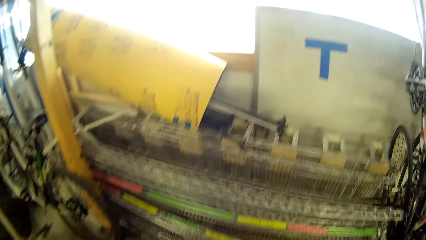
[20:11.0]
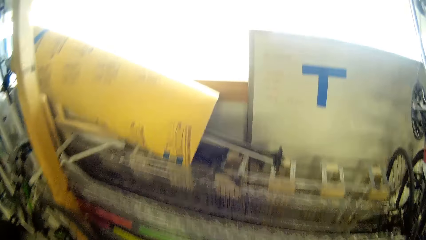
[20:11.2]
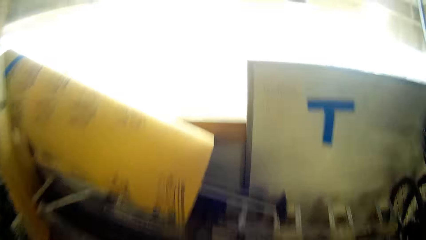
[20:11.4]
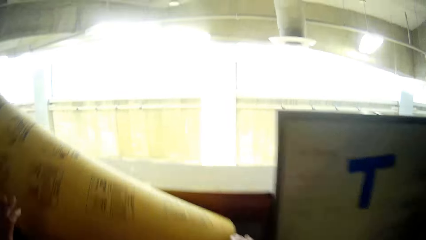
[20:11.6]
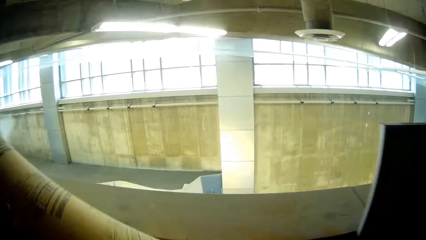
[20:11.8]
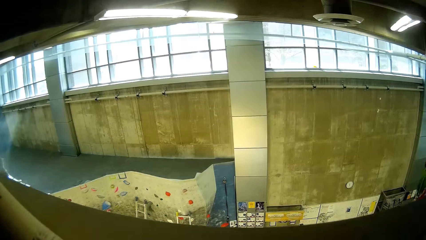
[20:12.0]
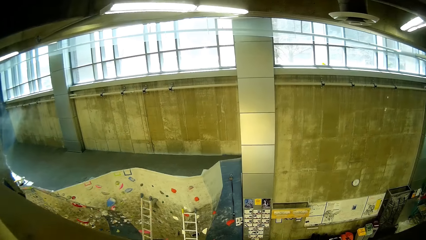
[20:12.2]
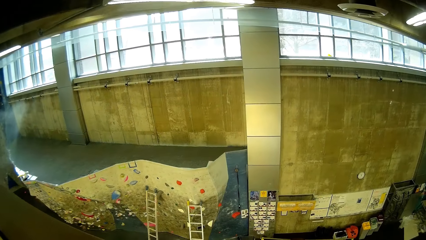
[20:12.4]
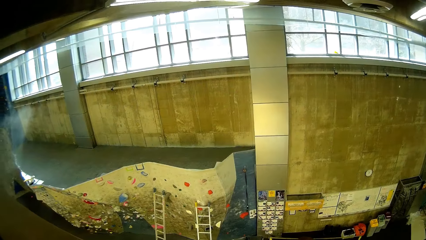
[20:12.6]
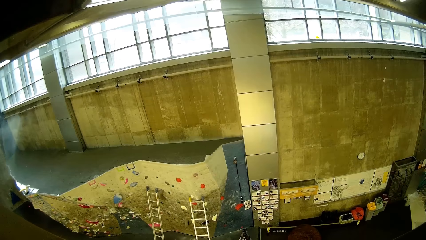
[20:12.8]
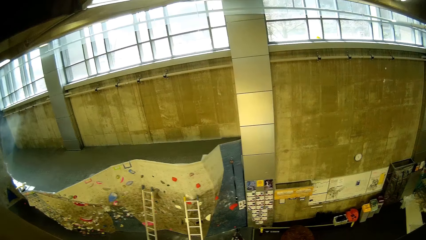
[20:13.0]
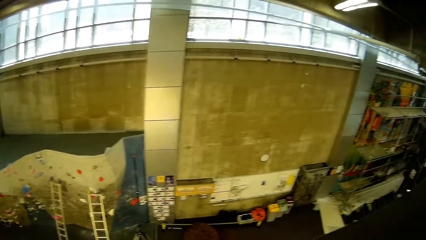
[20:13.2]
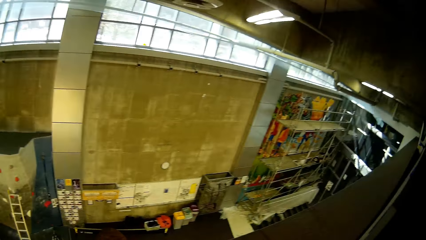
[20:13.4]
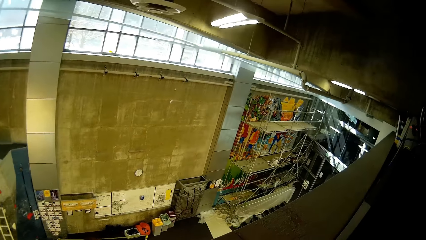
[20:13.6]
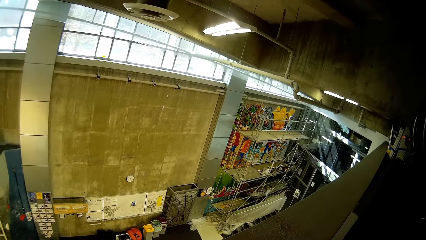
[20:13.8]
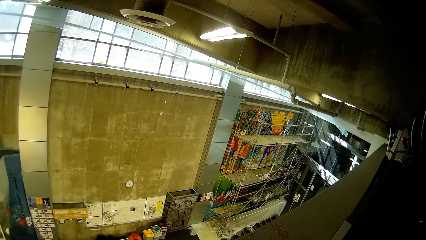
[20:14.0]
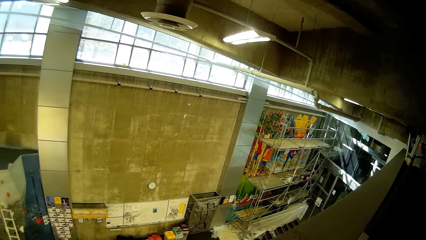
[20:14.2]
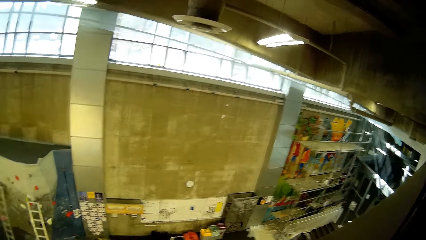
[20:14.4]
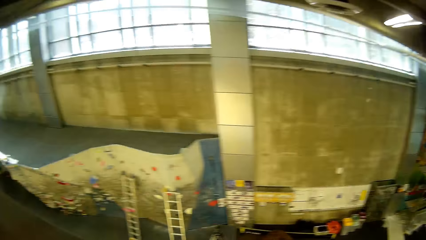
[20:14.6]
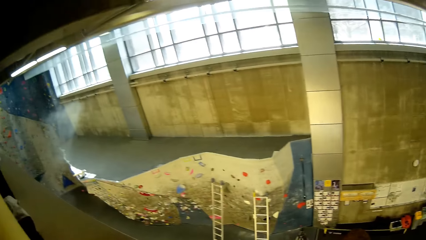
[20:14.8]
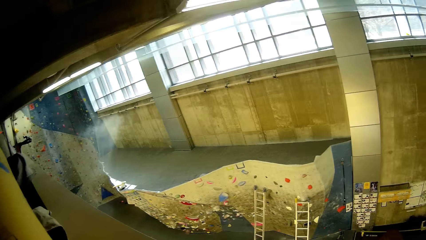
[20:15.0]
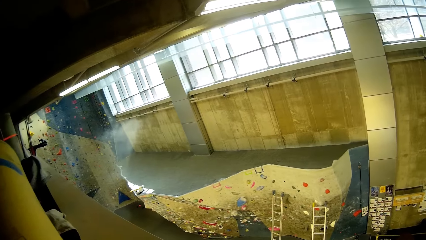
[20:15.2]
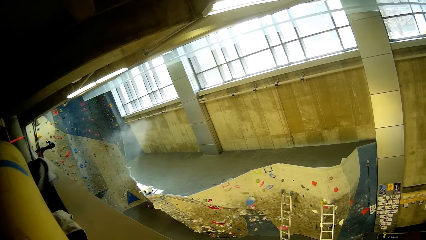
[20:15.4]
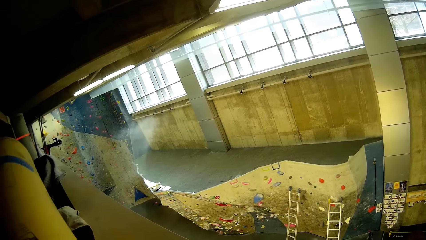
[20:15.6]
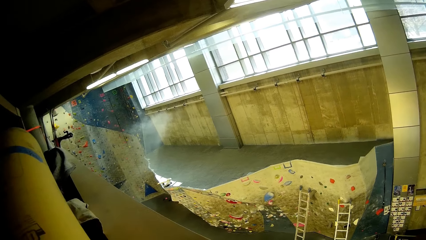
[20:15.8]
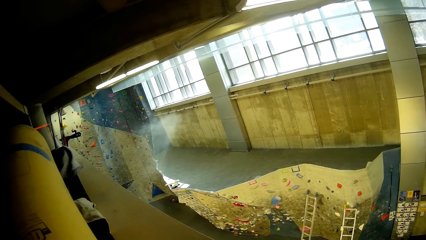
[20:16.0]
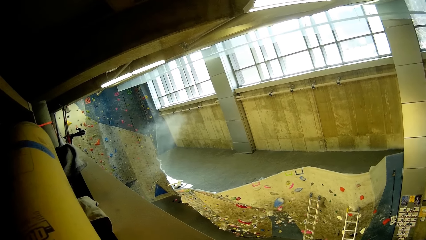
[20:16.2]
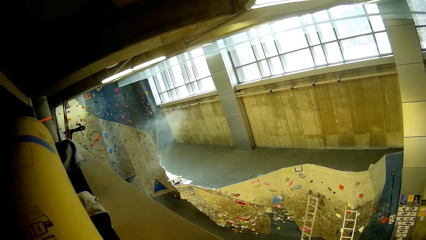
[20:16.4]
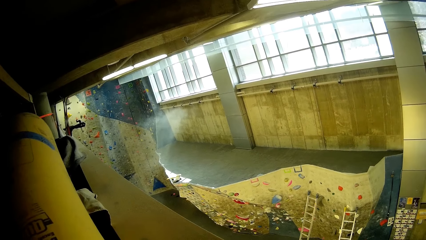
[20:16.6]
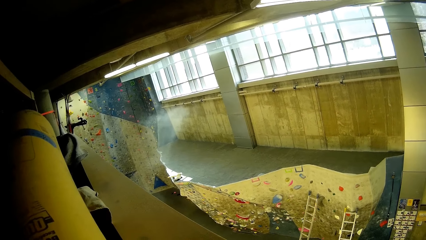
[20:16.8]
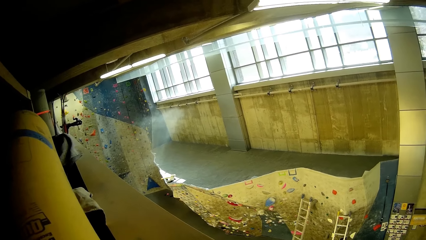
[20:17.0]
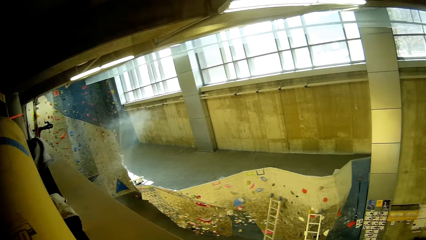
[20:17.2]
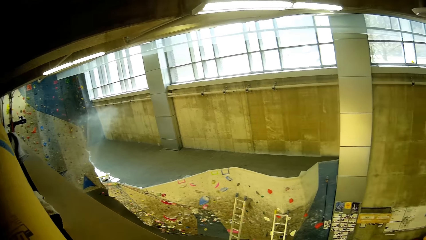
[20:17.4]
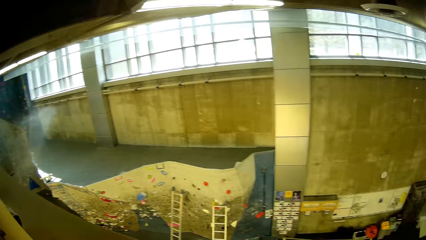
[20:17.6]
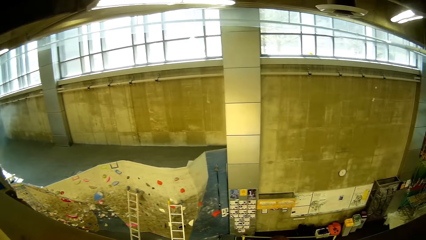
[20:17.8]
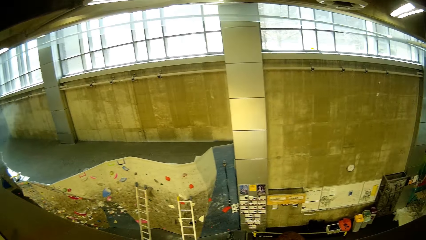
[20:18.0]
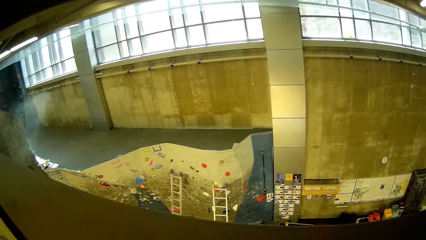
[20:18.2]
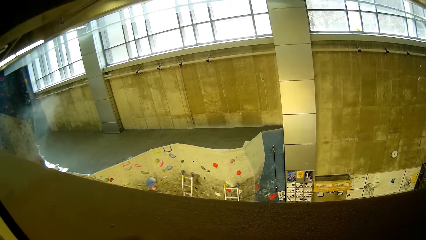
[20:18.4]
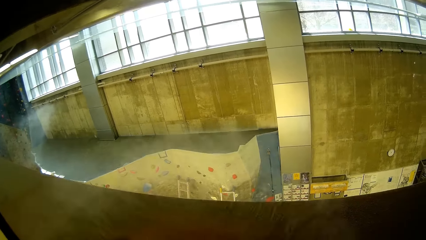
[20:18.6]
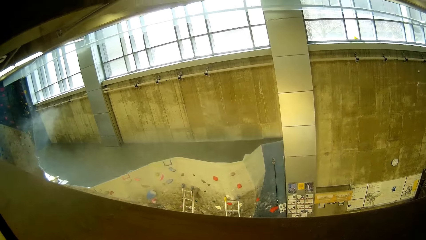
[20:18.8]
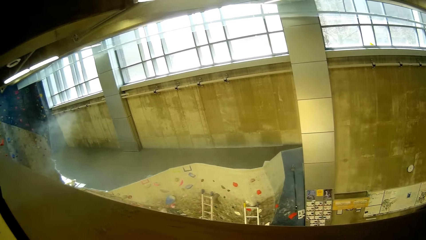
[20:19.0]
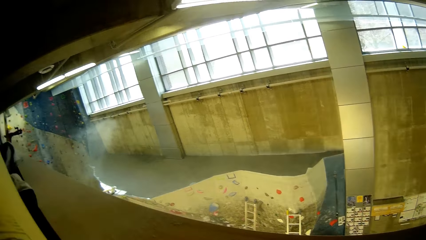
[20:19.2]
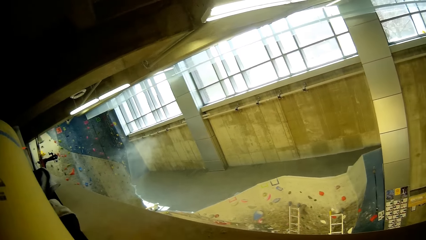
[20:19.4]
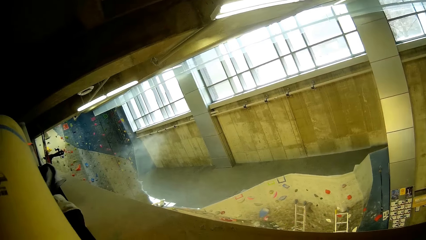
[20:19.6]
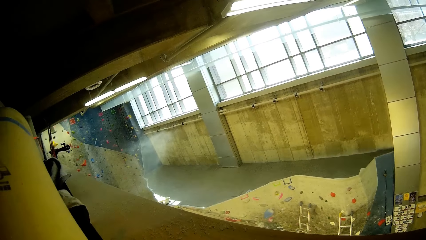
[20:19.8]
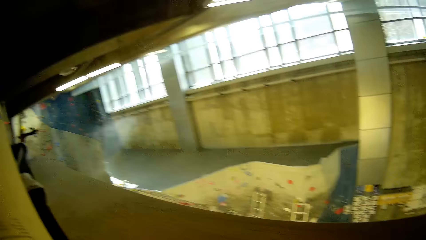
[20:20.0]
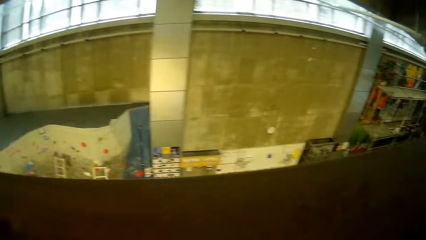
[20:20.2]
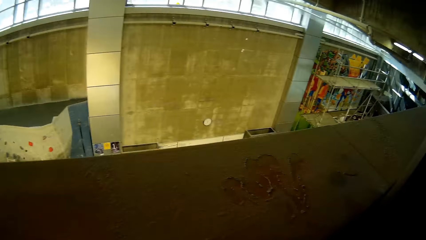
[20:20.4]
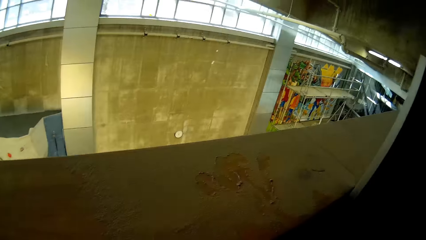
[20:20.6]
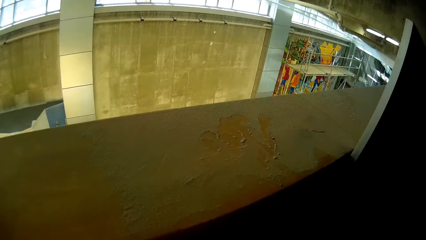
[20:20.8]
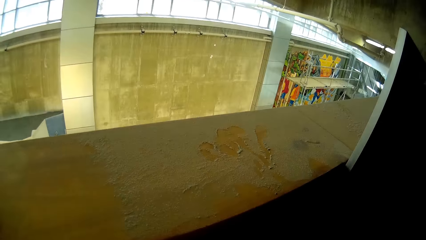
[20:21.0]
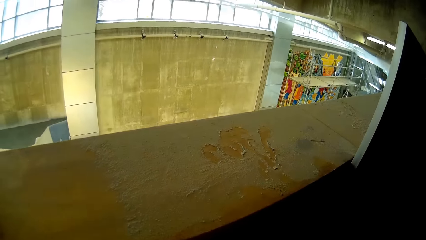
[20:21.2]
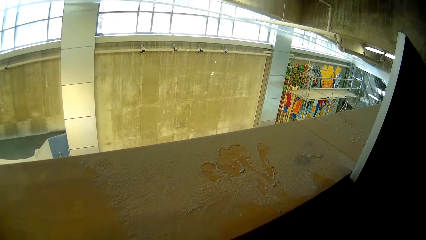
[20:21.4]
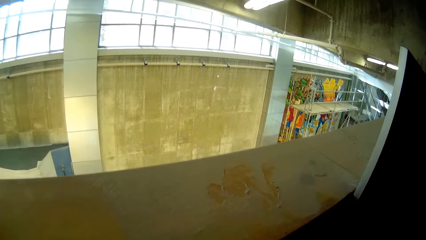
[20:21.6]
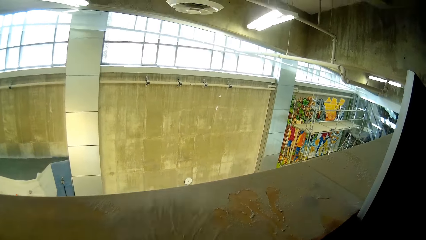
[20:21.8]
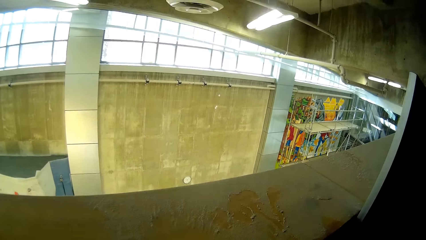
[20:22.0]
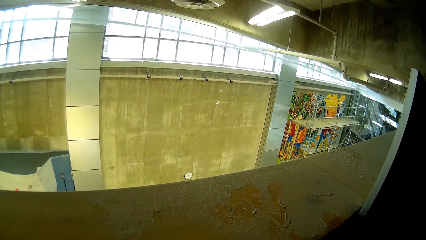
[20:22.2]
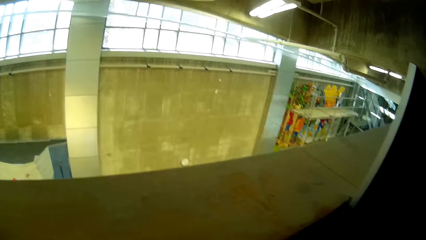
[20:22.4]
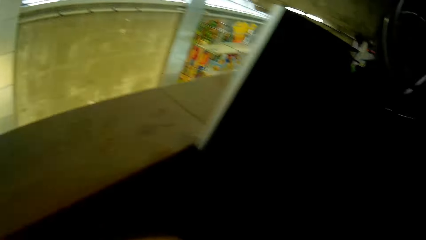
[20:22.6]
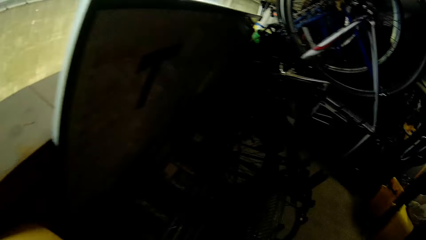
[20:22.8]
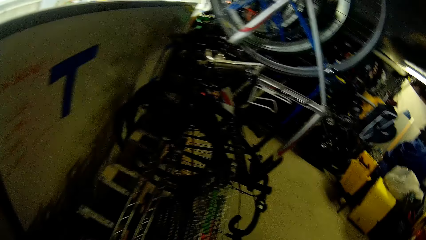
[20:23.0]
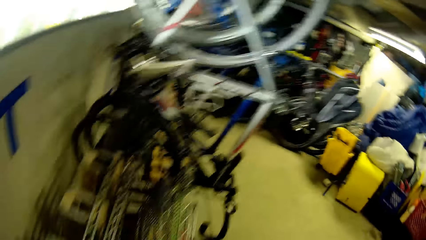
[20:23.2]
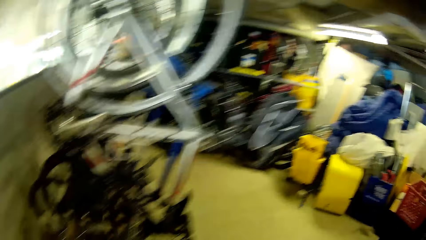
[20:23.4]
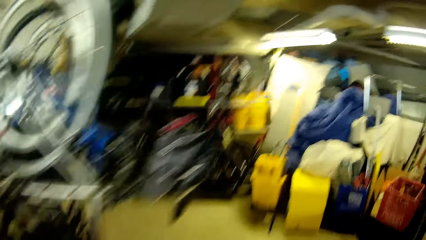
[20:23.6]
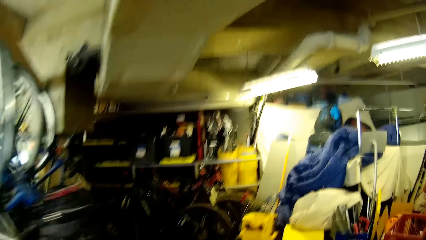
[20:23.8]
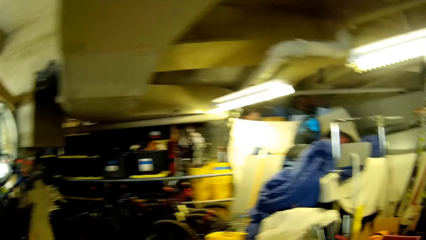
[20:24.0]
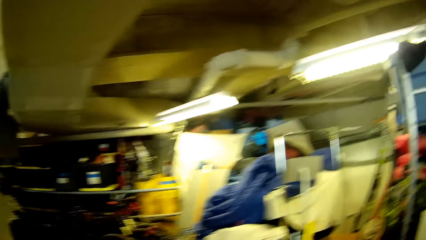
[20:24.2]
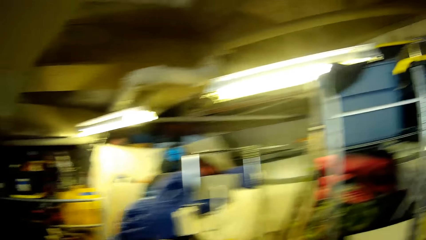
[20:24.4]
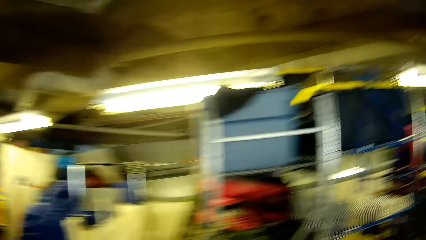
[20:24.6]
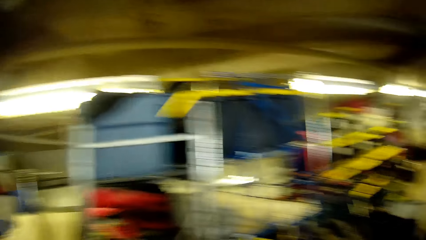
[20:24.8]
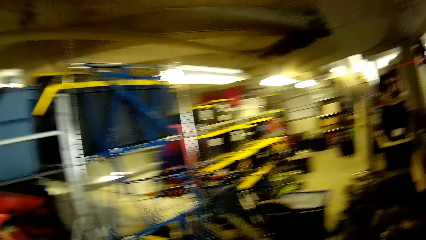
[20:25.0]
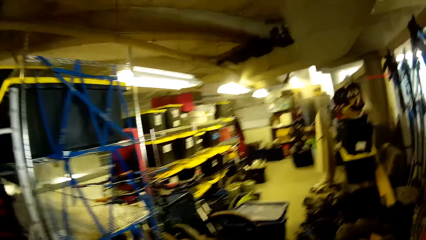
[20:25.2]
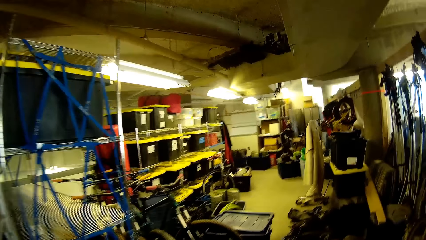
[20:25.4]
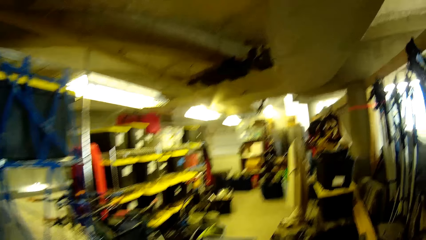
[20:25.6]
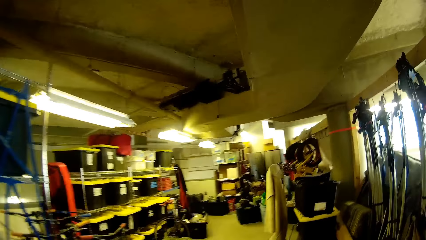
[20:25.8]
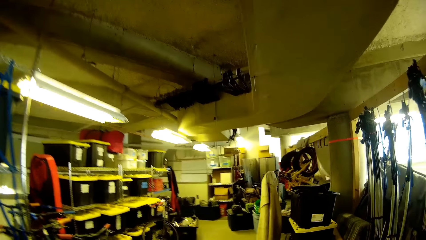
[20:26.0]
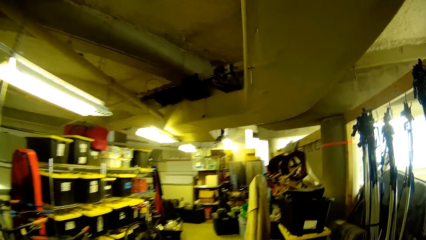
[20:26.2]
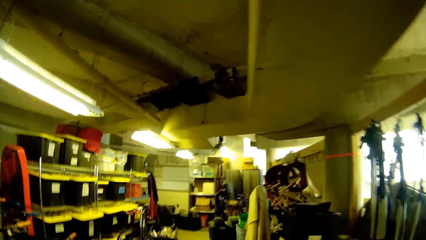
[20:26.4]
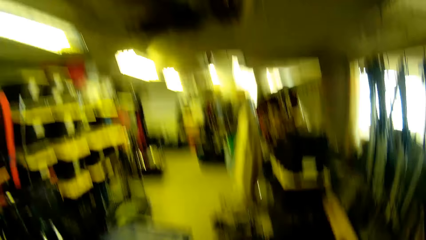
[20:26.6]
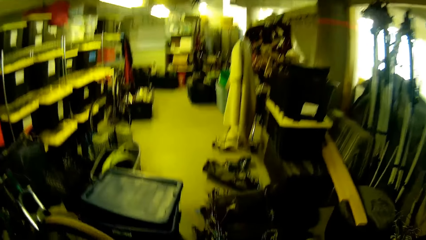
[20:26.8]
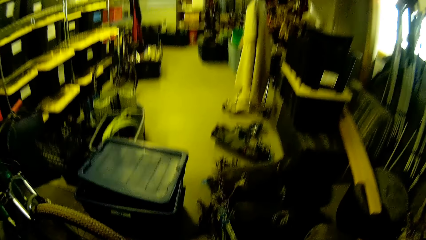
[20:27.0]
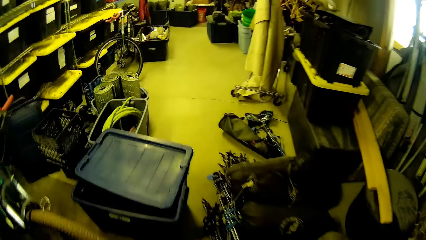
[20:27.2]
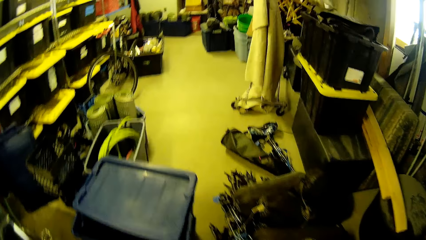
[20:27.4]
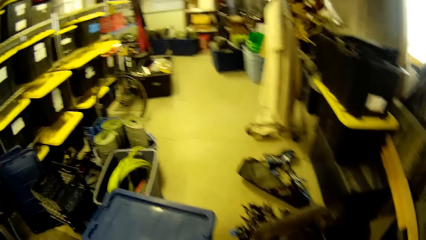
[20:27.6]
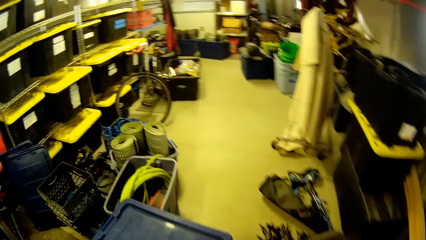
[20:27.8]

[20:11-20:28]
The camera wearer looks down outside the store room over a wall. They look around. They blow dust away from the wall. They walk past racks in the store room.
